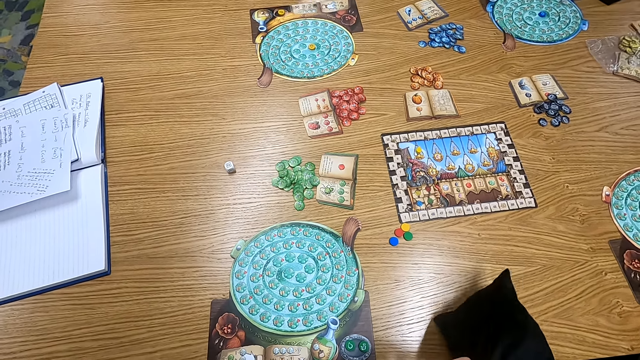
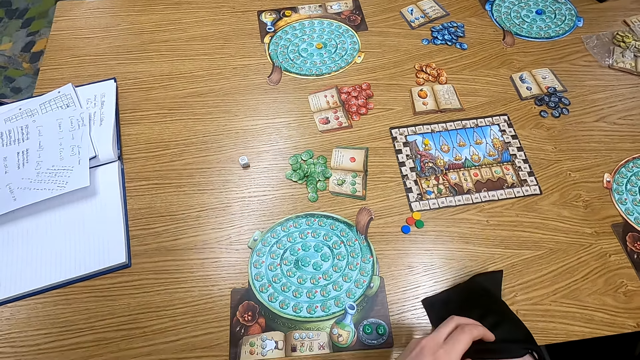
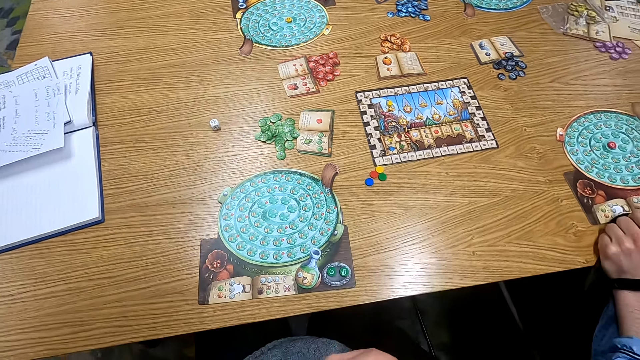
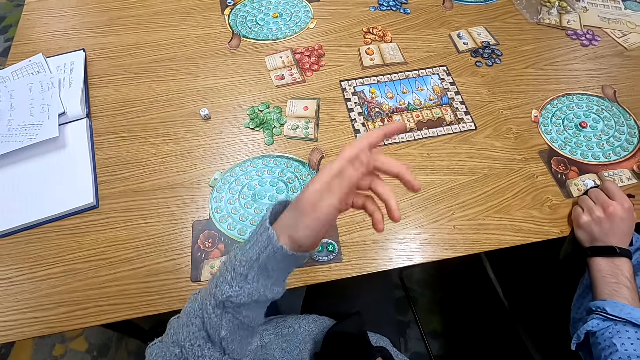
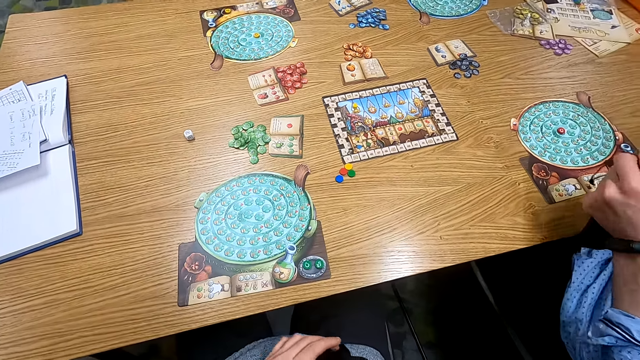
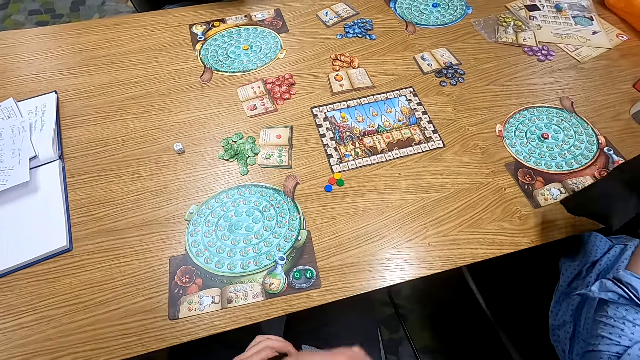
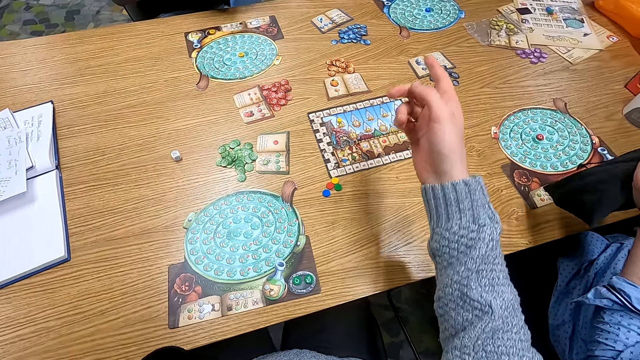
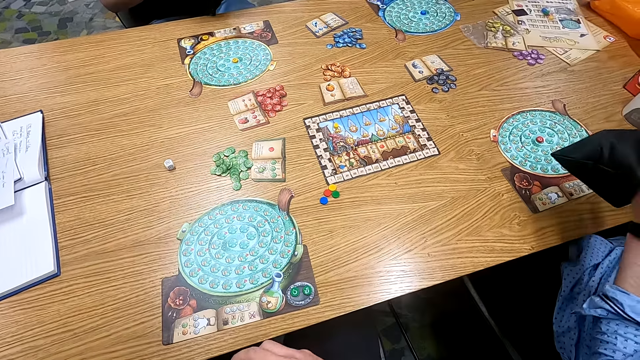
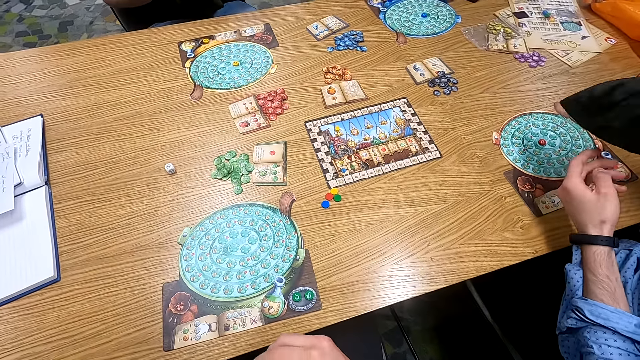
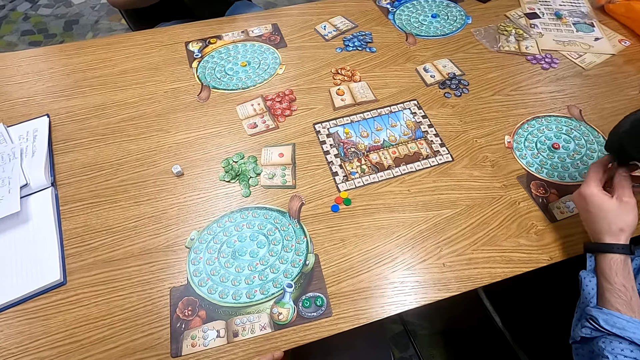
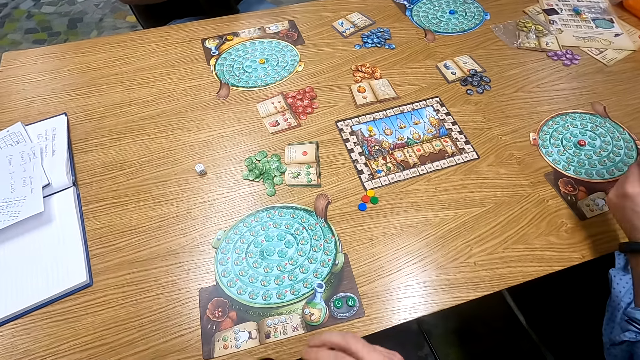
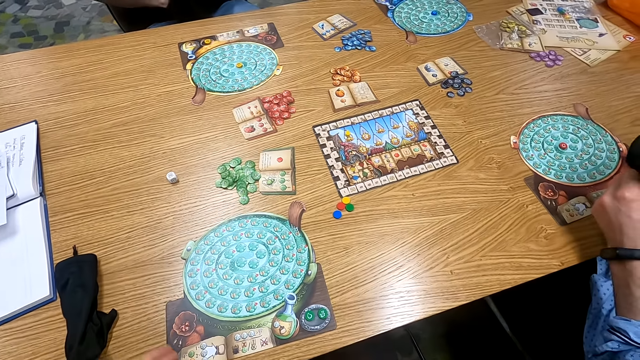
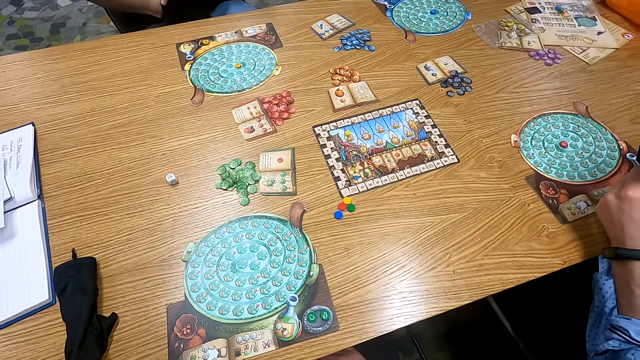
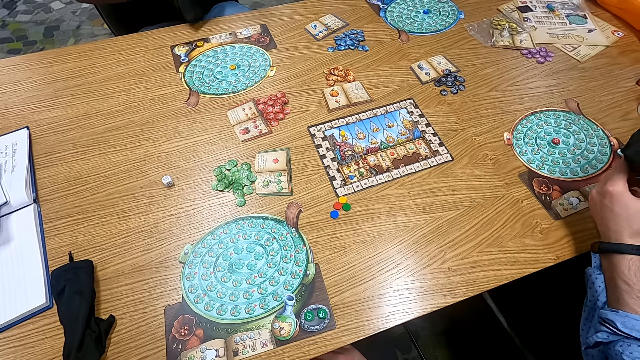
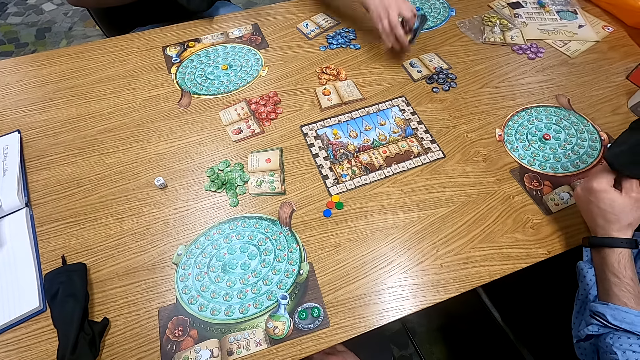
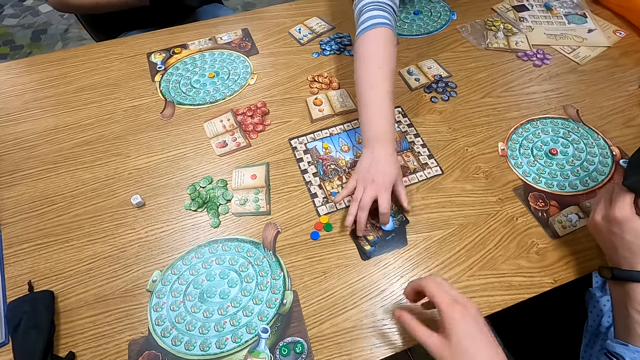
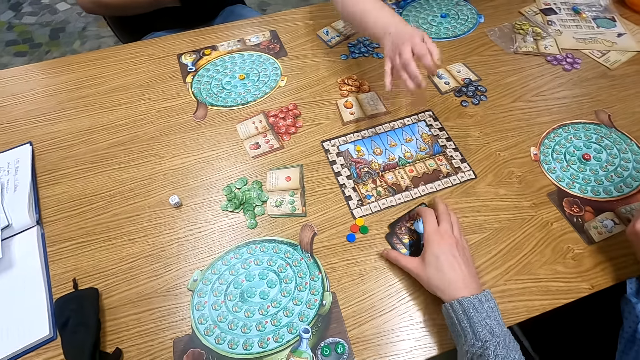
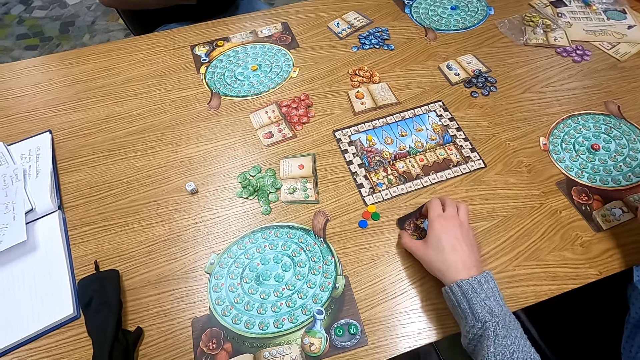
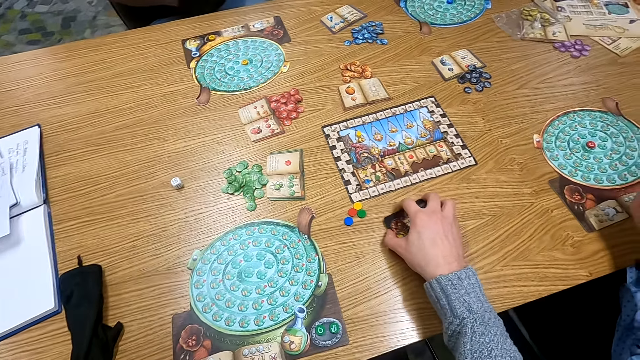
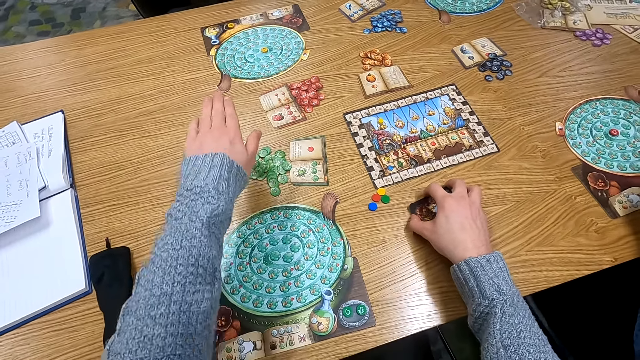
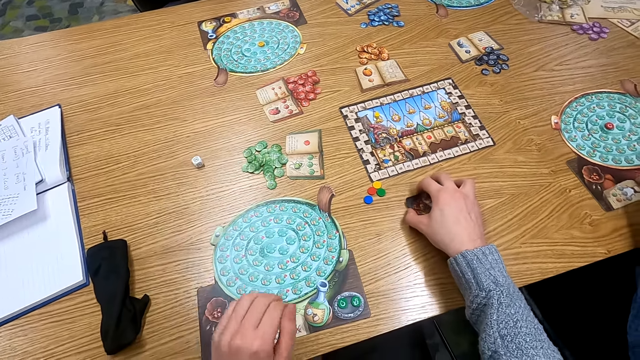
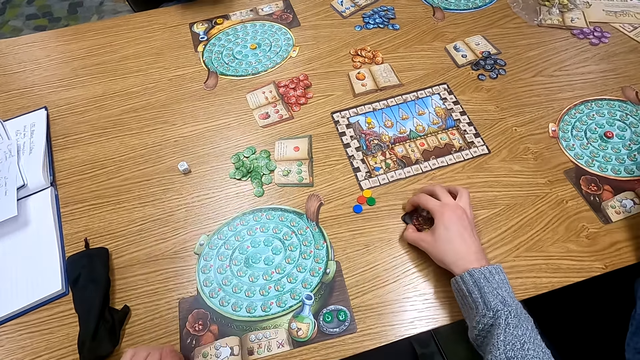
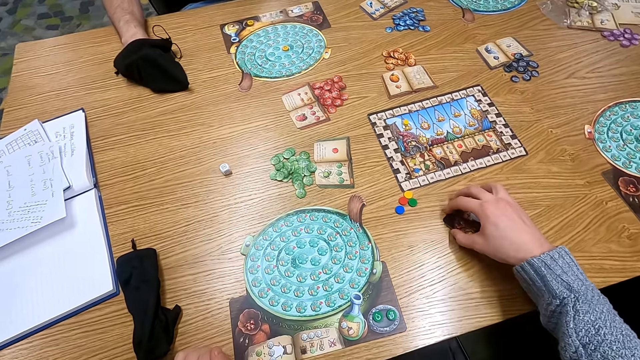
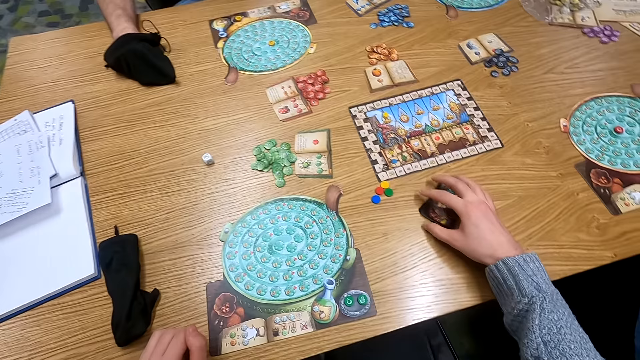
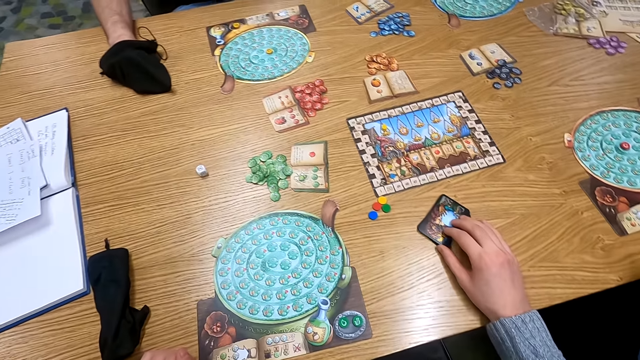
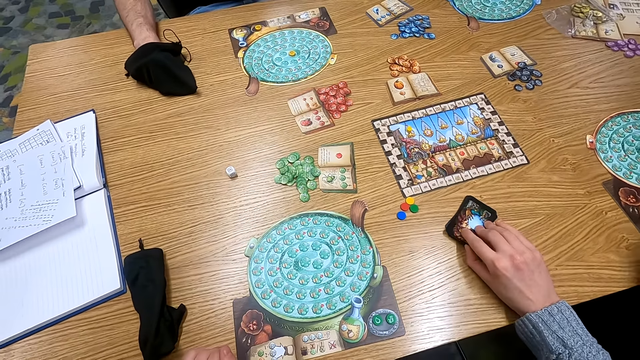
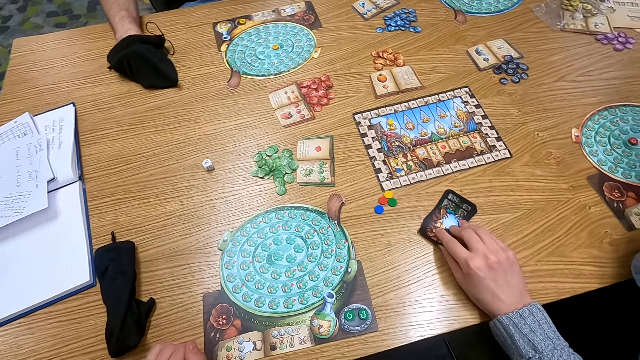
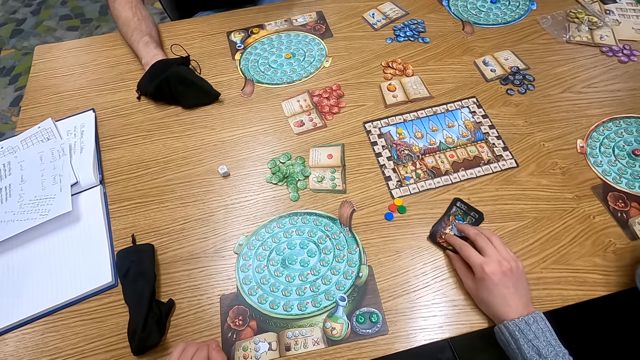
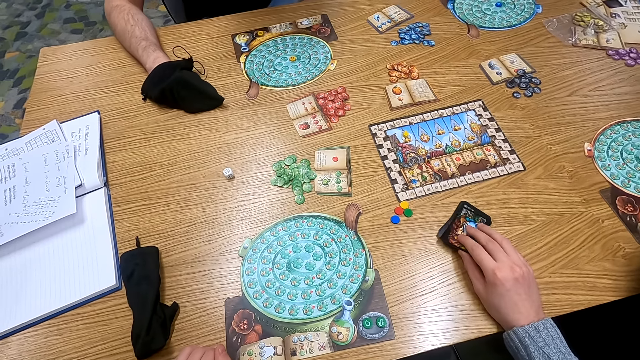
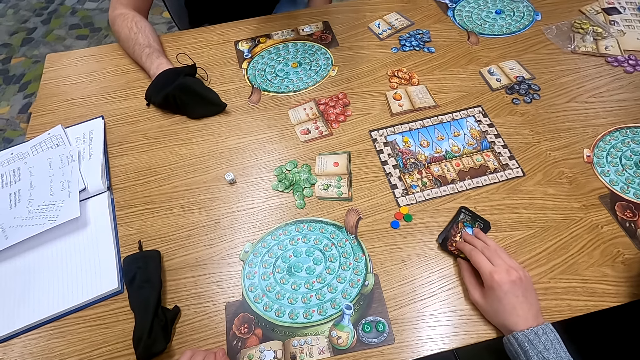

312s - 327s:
The camera wearer shakes a bag. They turn to the side. They move a hand around. A man holds a cloth bag. Another man inserts a hand in the bag. The camera wearer drops the bag on the table. A third man puts a playing card on the table. Someone hands the camera wearer cards. The camera wearer holds the playing cards on the table. Another man puts a hand in the cloth bag. Another man puts the bag on the table. The camera wearer holds the playing cards on the table. They turn to the side.

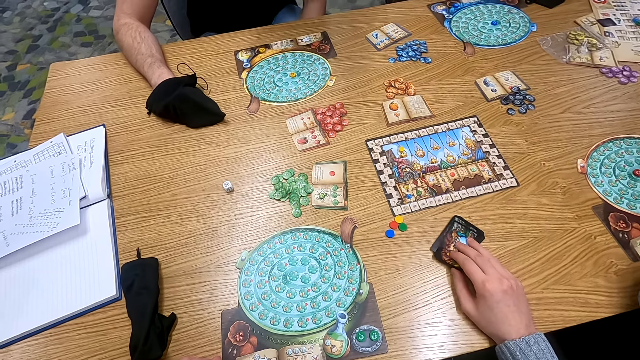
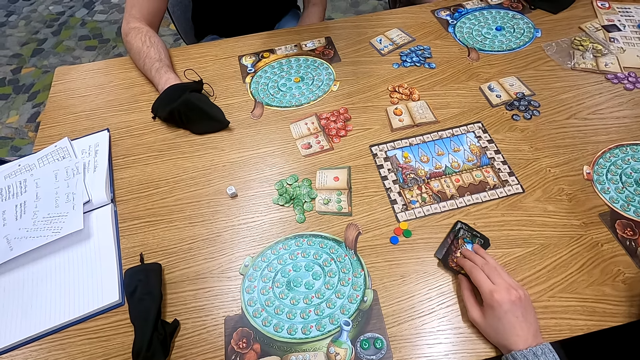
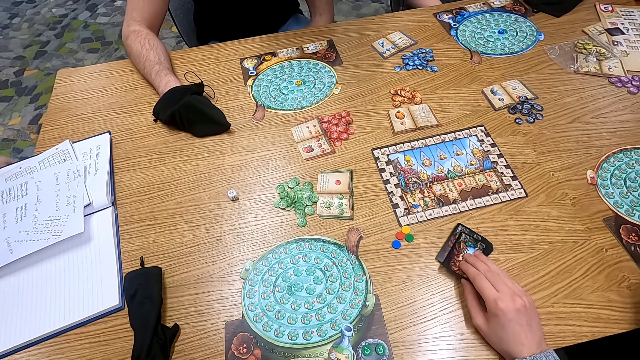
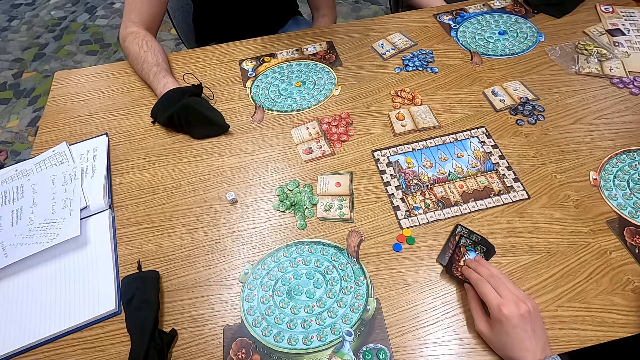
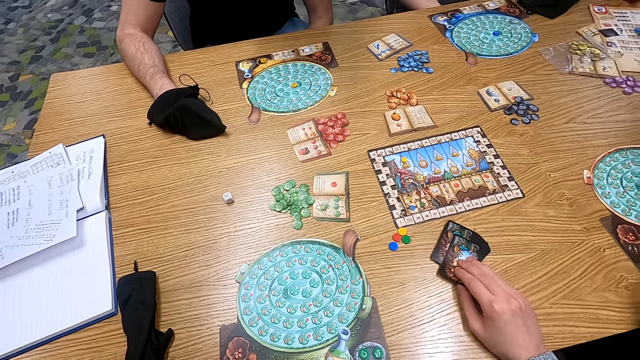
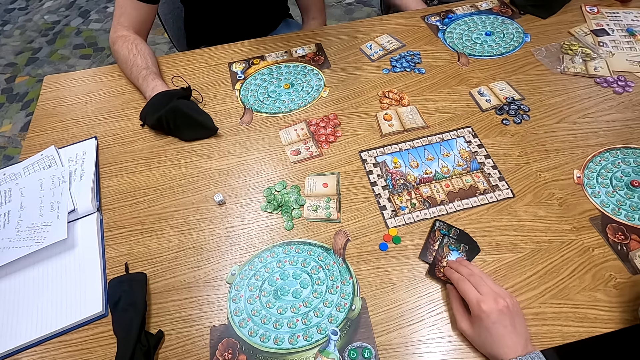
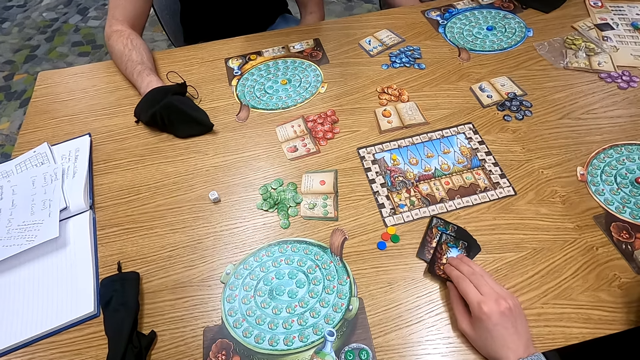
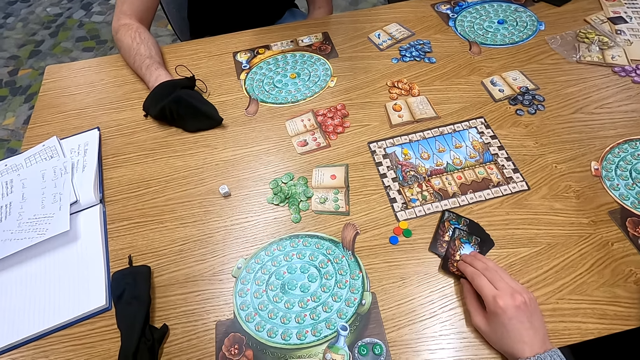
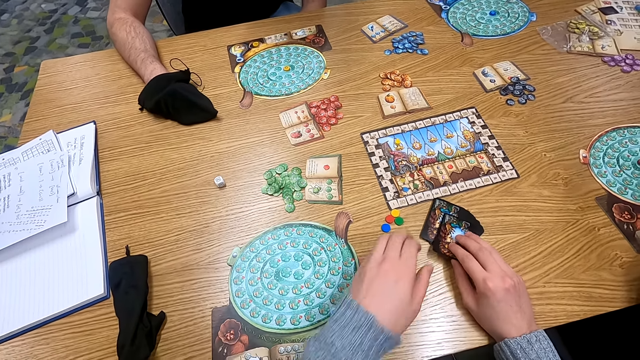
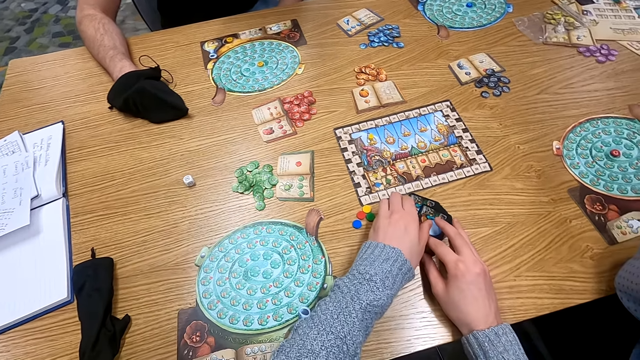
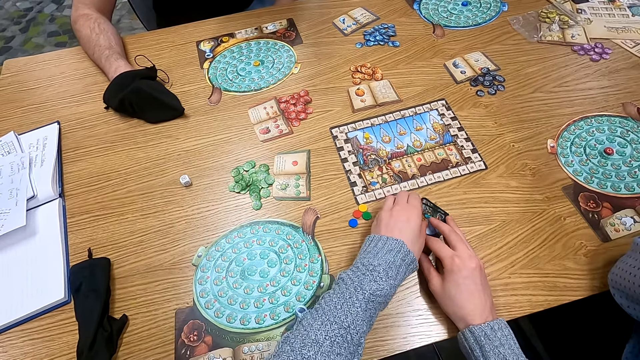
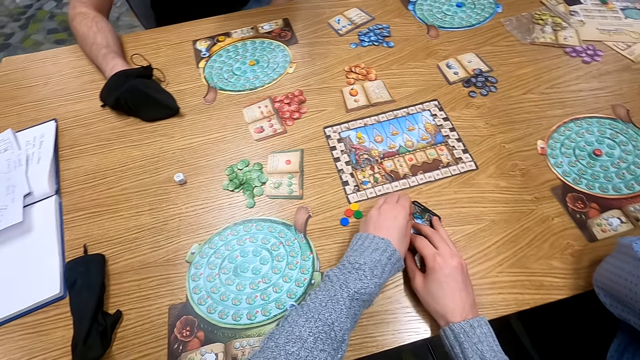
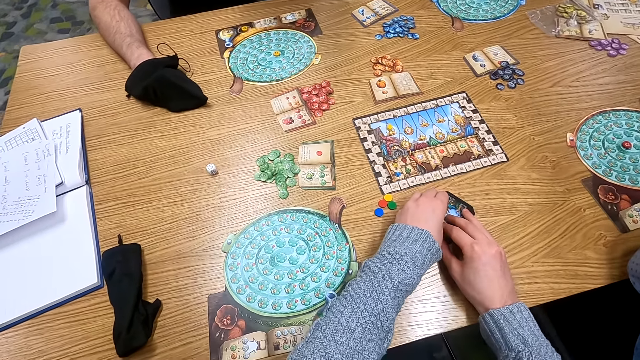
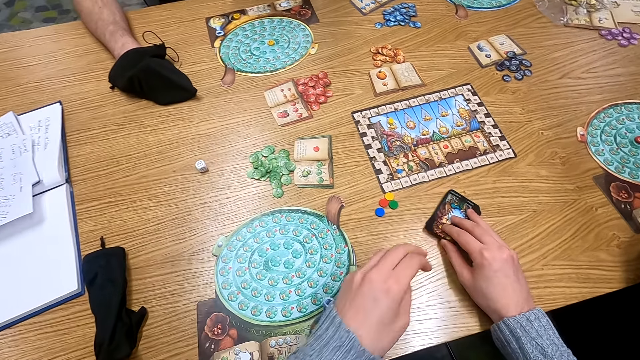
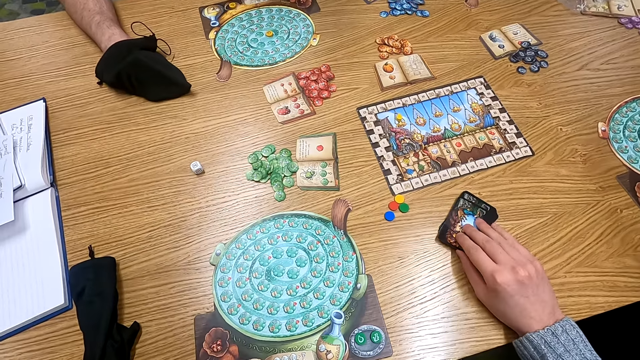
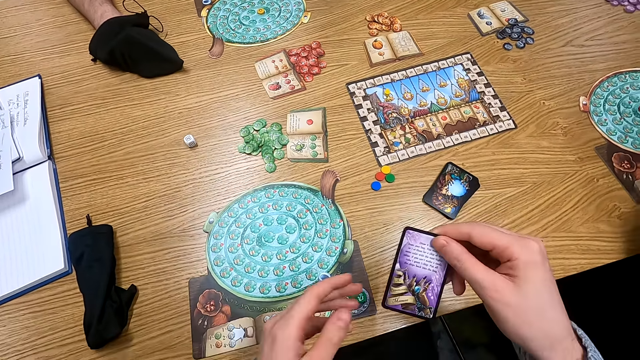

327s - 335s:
The camera wearer holds playing cards on the table. They turn to the side. They hold the playing cards on the table. They pick up the playing cards on the table.
